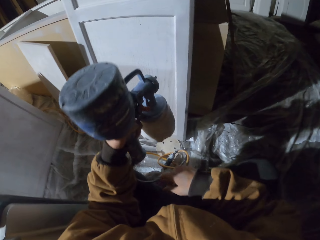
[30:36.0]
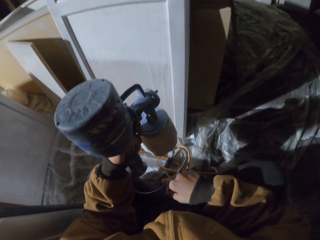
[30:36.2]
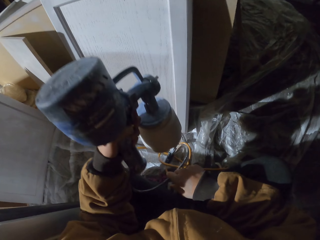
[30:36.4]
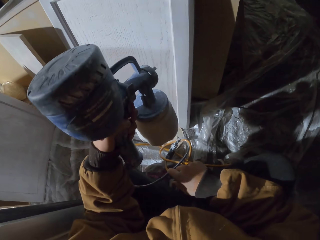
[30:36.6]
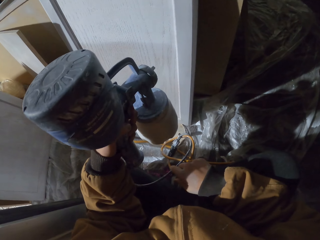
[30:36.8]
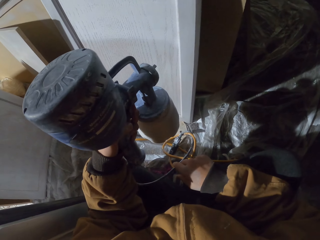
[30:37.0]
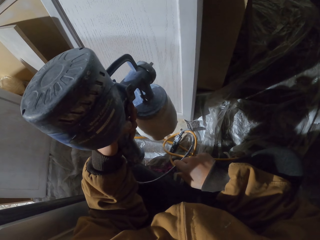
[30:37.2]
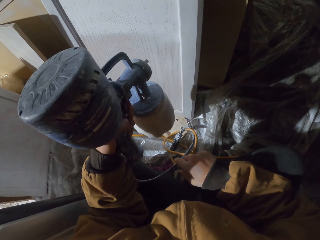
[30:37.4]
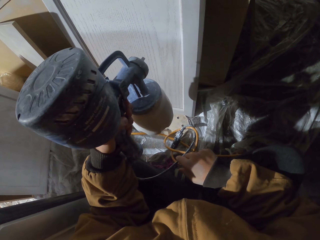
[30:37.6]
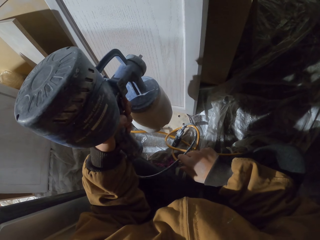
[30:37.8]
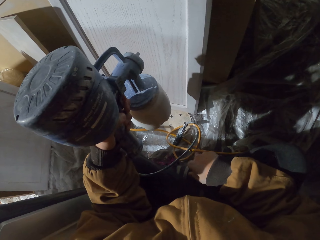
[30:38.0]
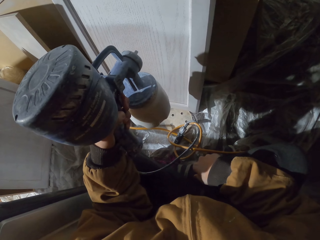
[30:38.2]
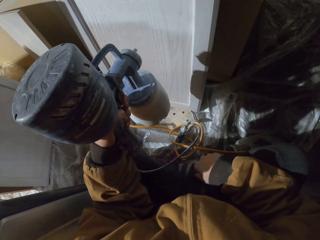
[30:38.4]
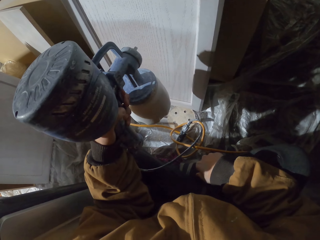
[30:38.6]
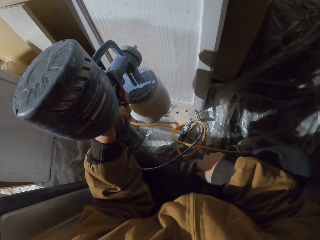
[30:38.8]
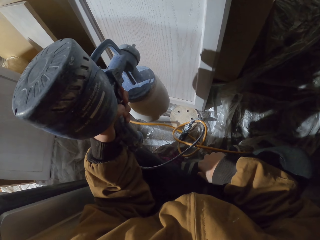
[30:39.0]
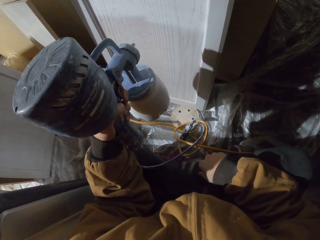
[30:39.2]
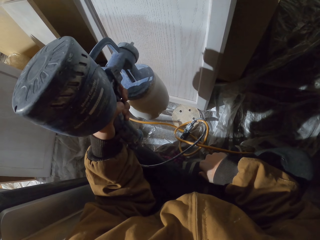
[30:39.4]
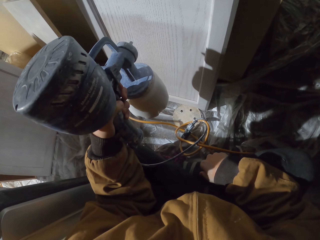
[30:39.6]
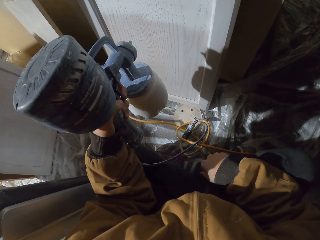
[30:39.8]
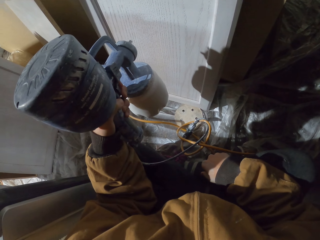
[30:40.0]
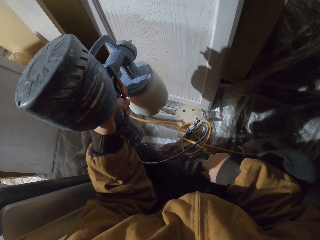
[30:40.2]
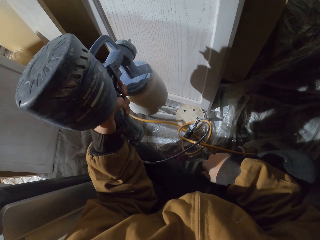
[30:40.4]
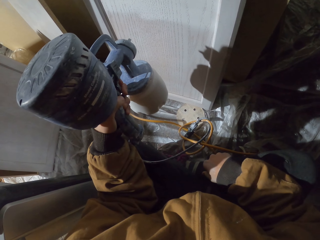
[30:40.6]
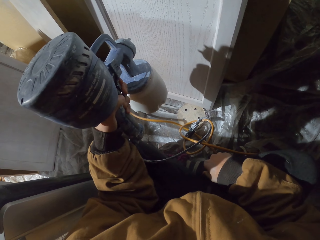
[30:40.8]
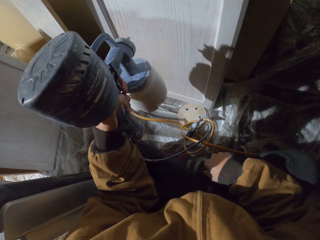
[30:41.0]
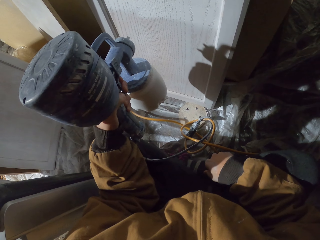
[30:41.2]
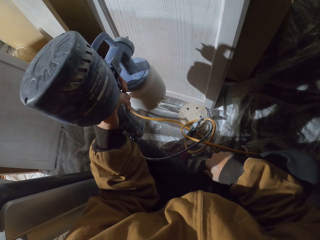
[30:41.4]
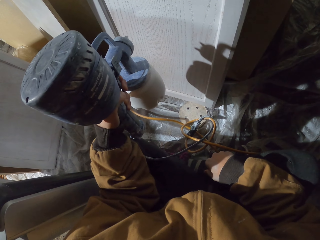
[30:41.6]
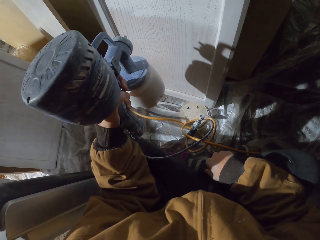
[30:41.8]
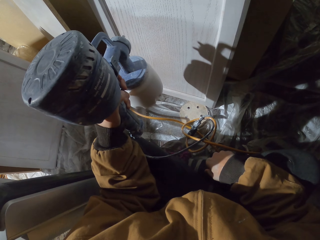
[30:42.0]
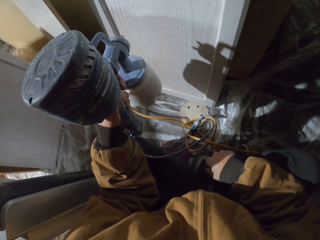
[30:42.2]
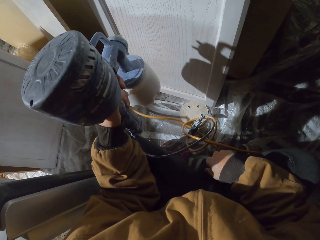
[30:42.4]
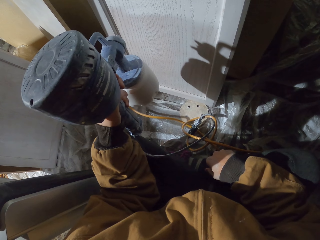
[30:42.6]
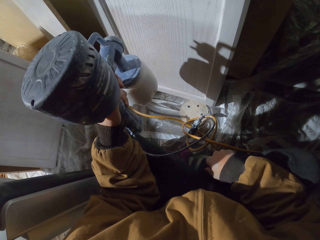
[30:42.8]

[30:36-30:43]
The camera wearer sprays the board. He moves the paint sprayer with his hand.

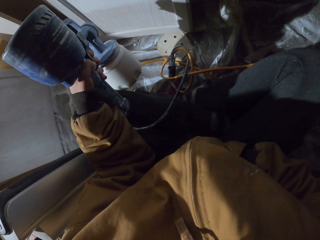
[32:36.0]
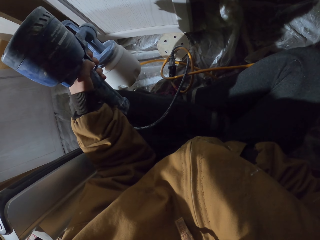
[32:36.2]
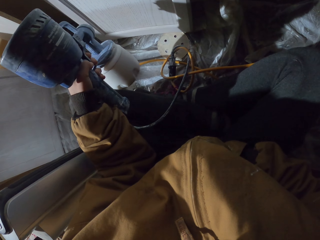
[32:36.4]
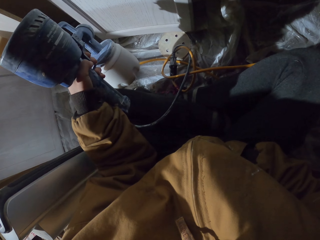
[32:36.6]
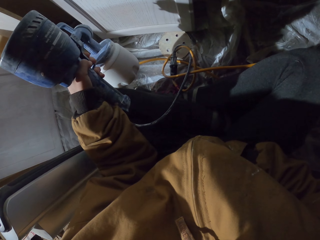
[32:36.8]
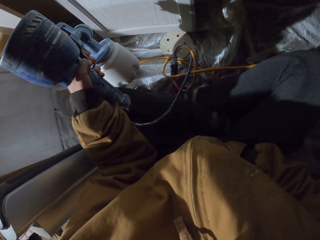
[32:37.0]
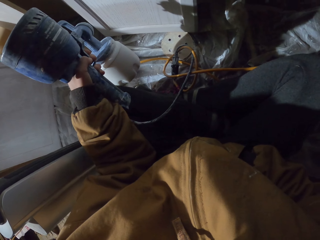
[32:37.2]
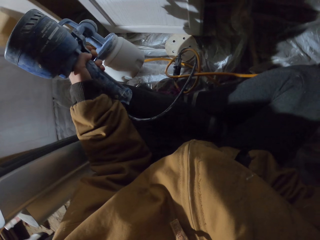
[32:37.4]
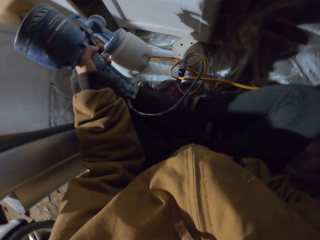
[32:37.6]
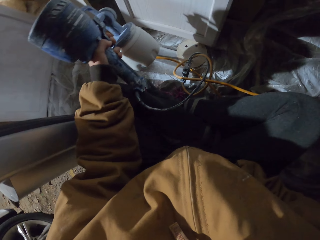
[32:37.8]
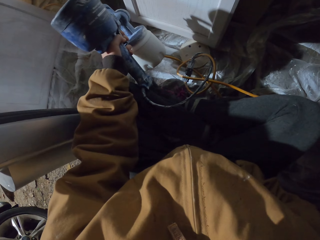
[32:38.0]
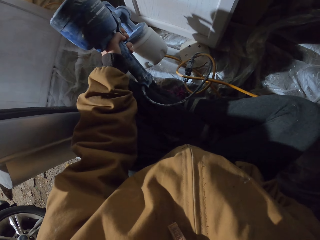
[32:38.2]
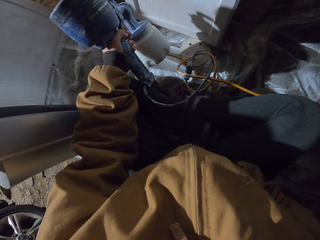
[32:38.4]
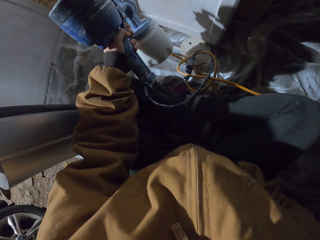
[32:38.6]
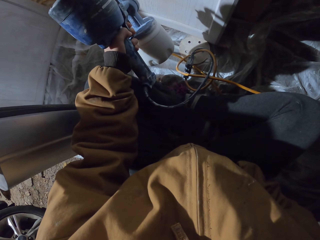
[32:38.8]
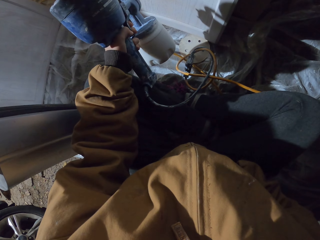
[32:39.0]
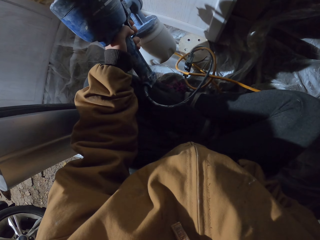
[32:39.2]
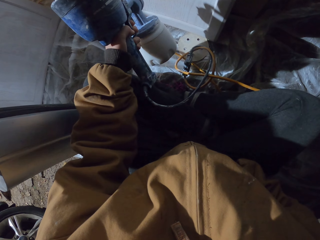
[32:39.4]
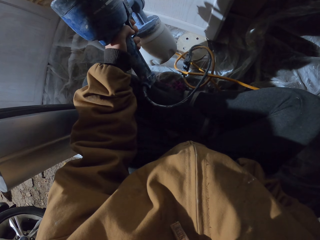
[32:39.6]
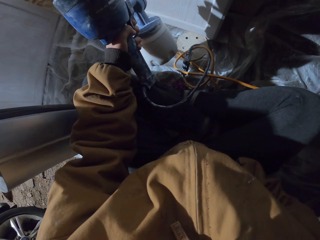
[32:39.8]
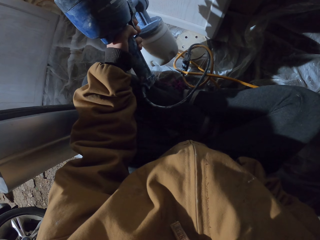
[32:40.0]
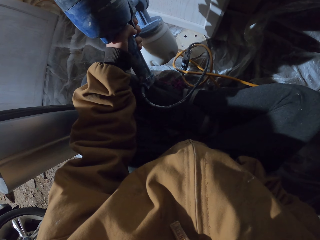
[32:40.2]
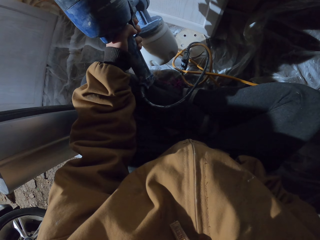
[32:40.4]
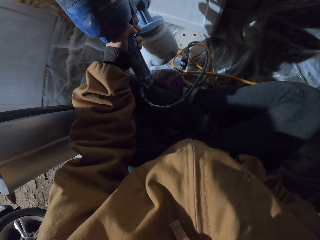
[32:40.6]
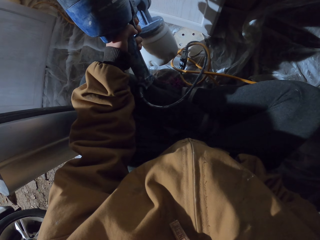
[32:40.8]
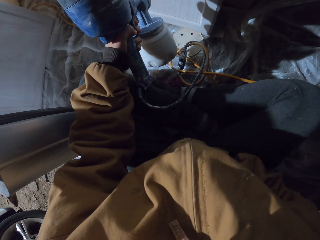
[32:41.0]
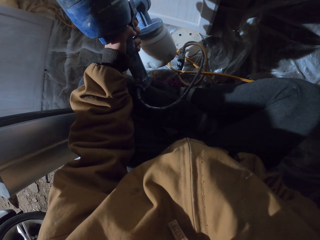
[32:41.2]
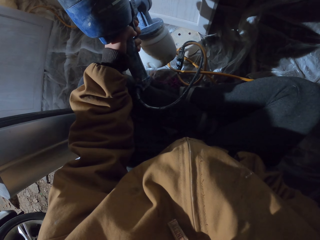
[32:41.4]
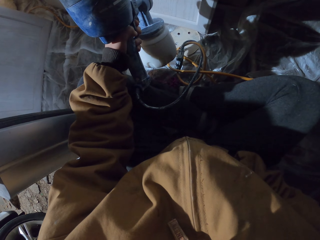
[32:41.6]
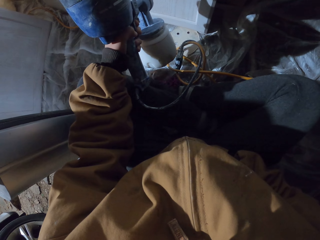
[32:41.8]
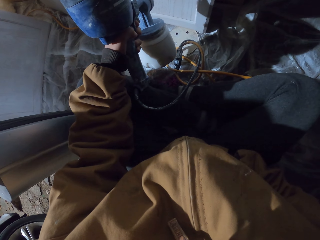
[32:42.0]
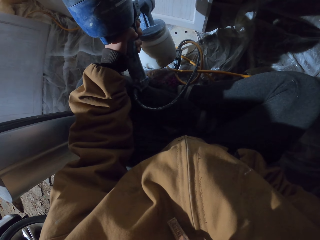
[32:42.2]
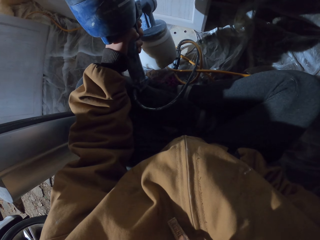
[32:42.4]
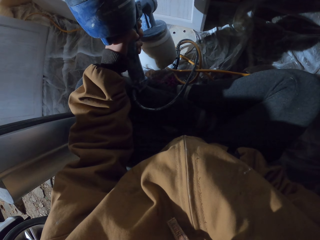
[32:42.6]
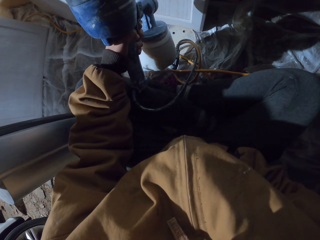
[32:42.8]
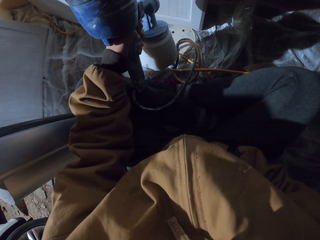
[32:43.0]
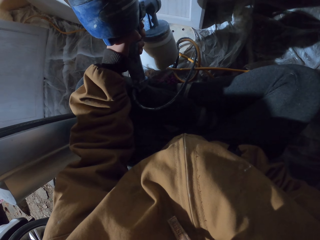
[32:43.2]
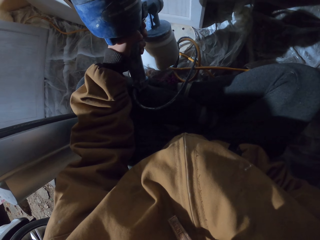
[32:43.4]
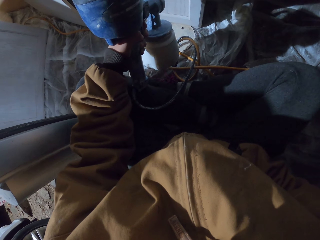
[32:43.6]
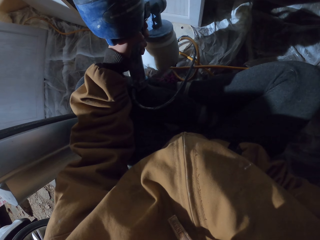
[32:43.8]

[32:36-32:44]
The camera wearer sprays the wood. They move hands. They spray the wood.

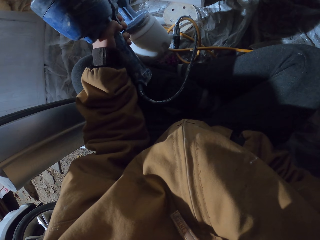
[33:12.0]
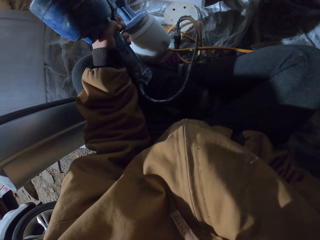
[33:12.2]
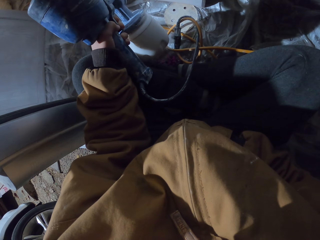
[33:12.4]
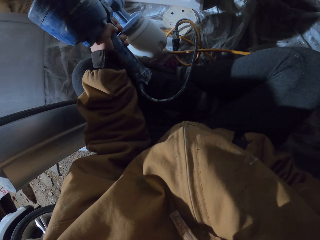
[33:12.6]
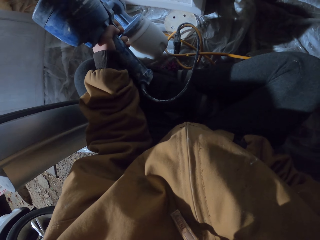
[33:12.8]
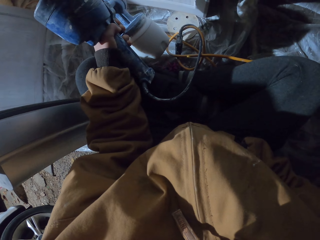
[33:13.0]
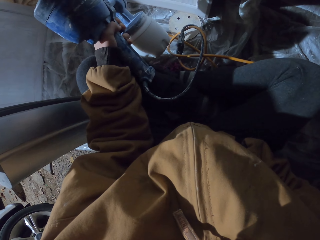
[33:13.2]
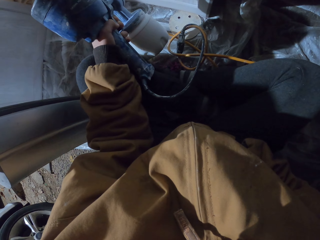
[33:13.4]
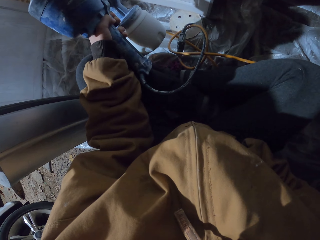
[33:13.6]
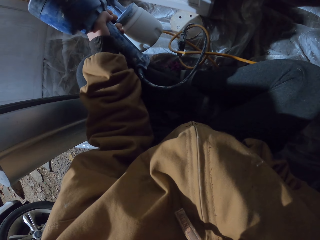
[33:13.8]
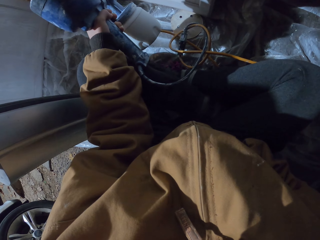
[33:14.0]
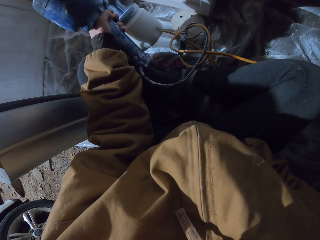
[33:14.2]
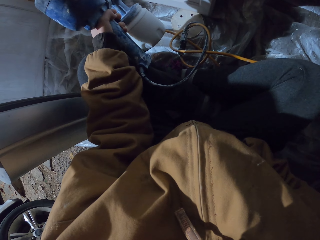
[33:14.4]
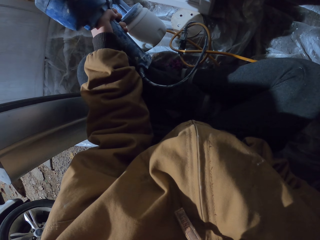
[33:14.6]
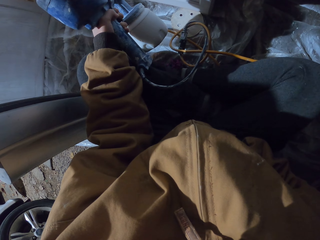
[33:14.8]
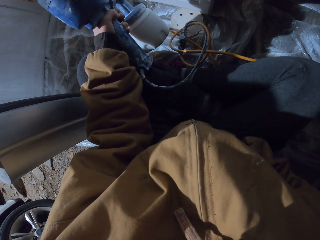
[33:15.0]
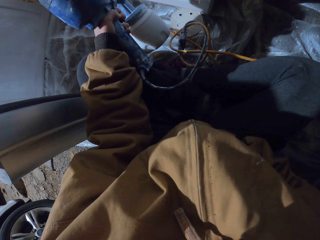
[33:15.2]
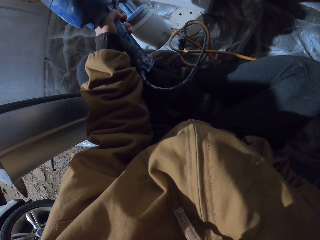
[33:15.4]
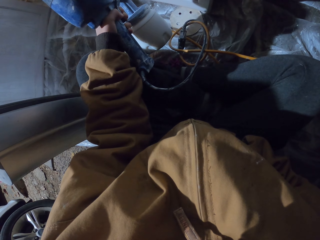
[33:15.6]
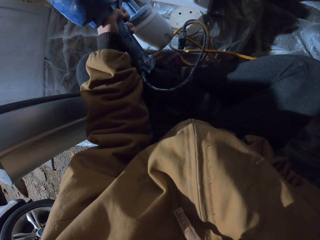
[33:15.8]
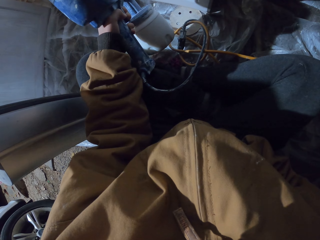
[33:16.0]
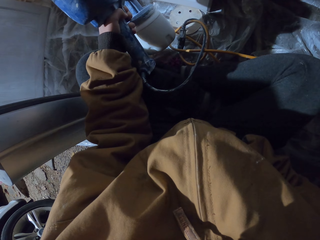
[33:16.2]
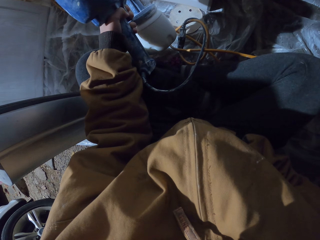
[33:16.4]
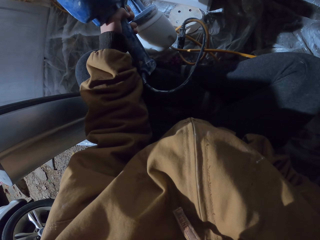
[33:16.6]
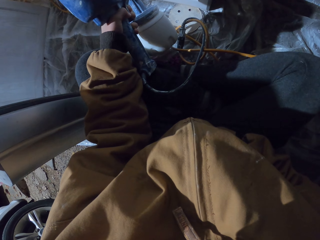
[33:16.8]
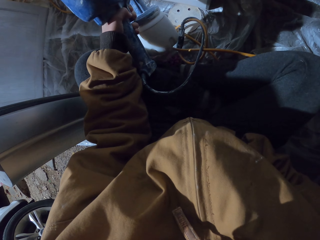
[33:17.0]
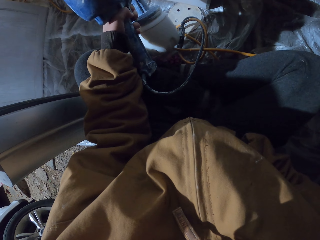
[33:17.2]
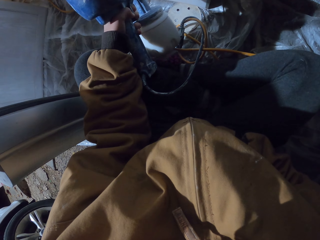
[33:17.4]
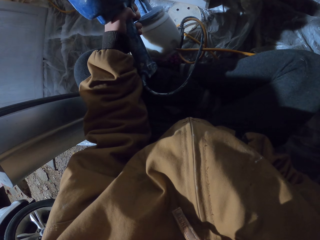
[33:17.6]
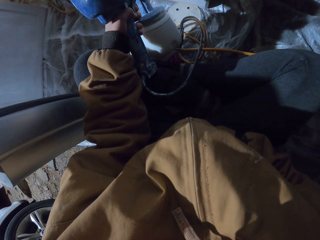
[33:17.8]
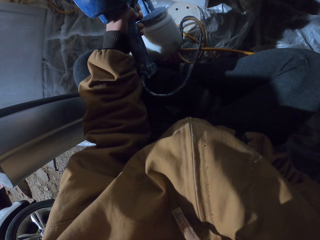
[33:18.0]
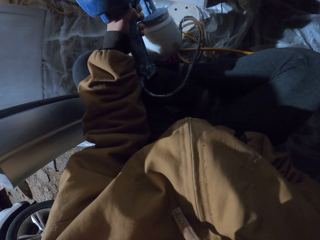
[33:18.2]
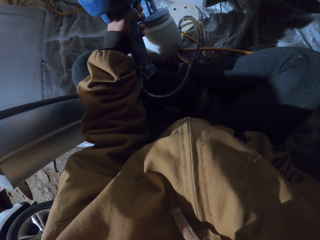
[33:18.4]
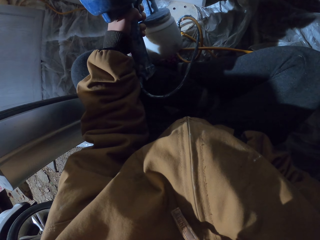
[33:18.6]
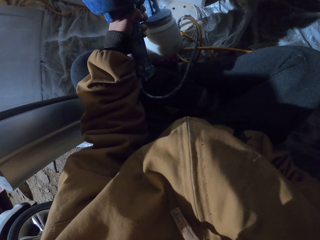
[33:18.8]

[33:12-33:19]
The camera wearer moves. They spray the wood. They spray the wood again.
